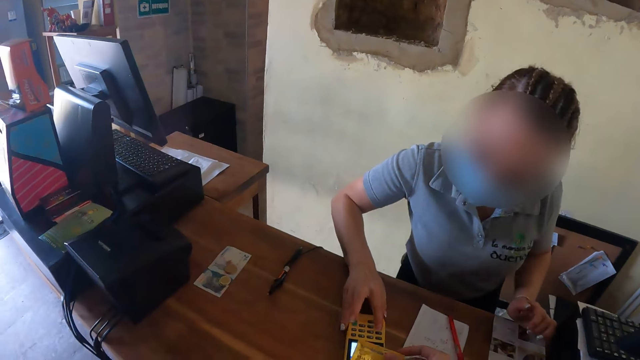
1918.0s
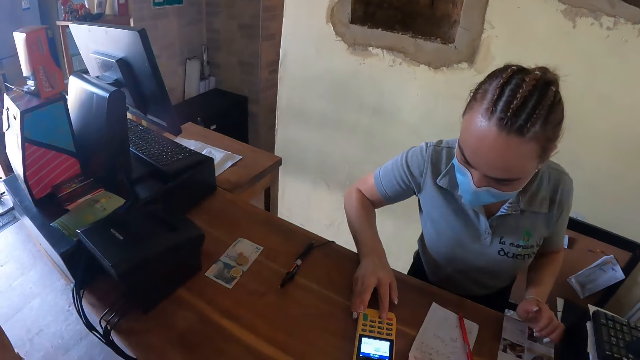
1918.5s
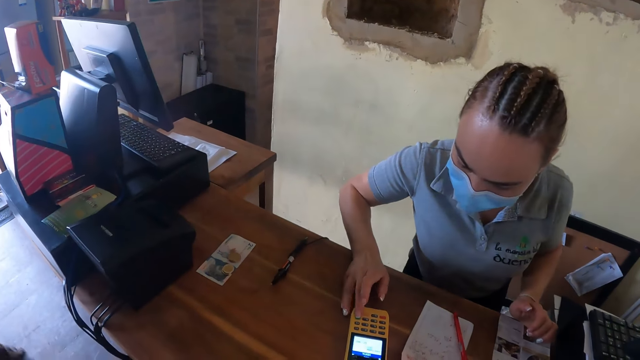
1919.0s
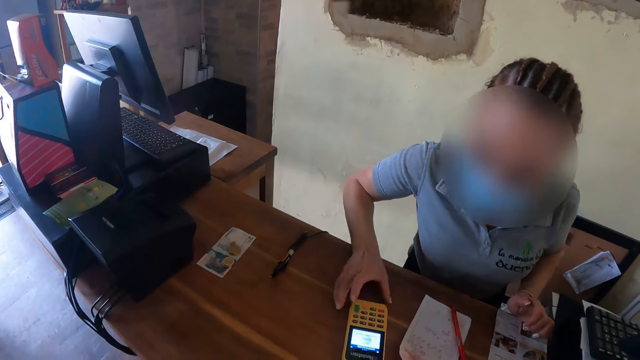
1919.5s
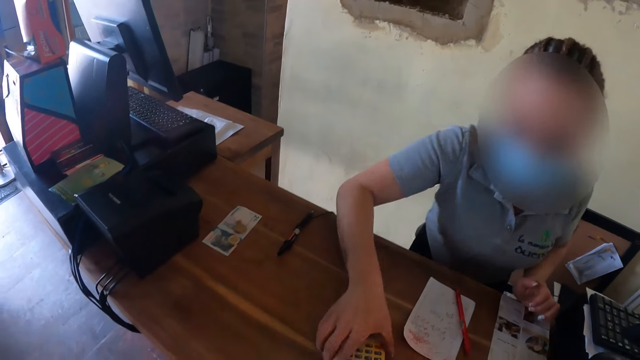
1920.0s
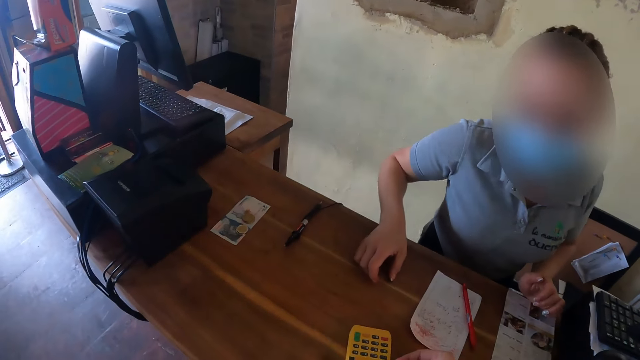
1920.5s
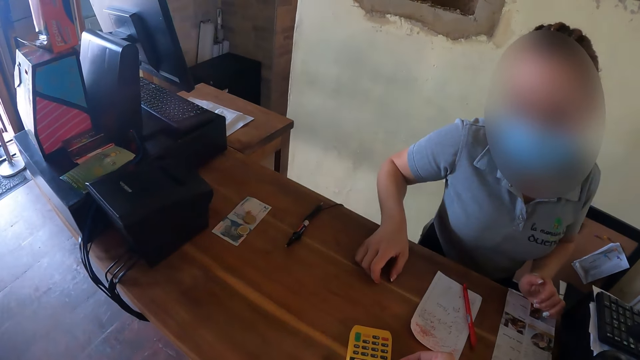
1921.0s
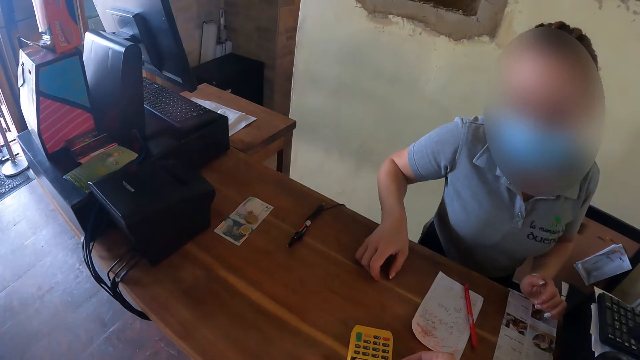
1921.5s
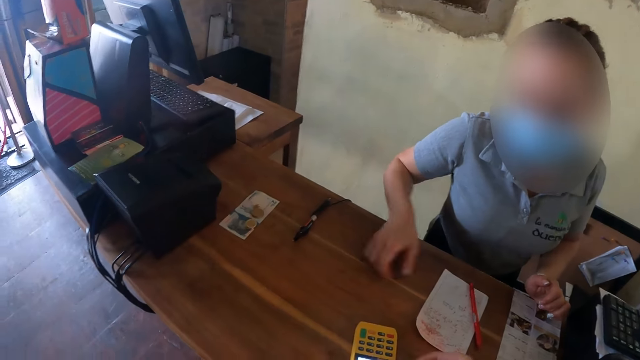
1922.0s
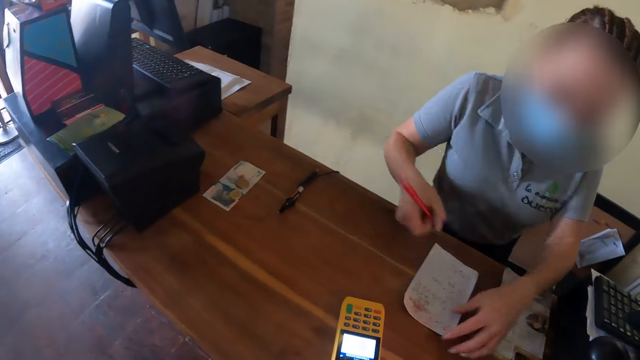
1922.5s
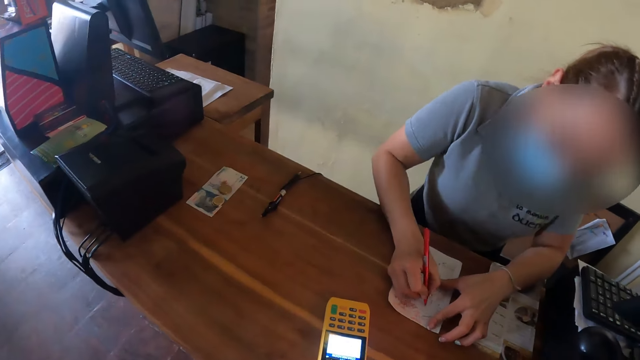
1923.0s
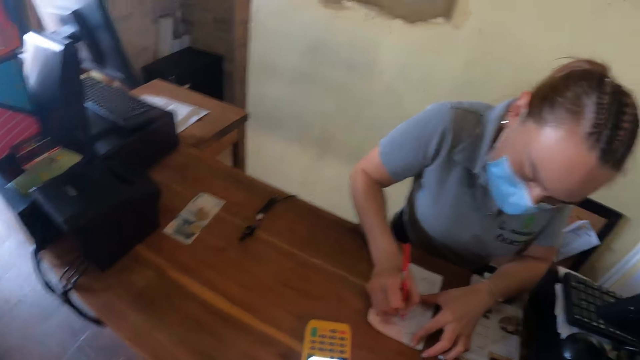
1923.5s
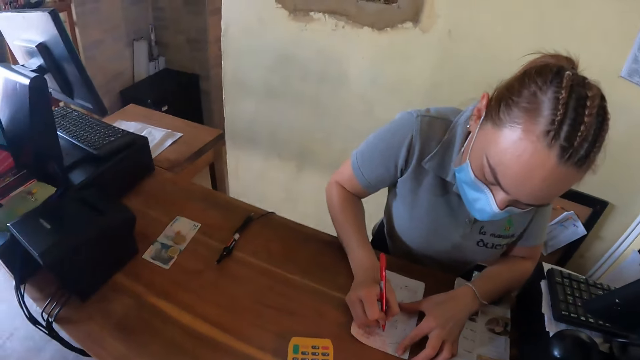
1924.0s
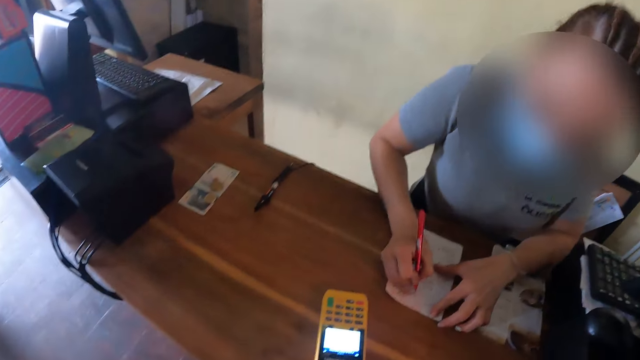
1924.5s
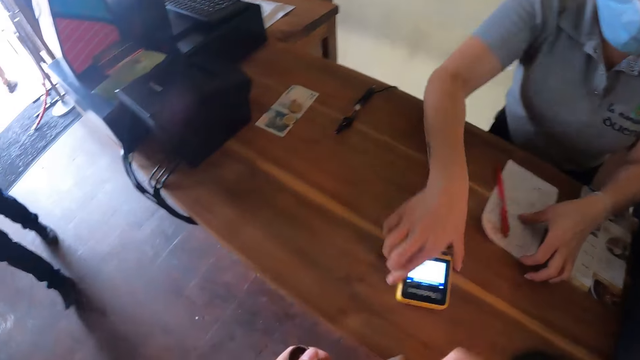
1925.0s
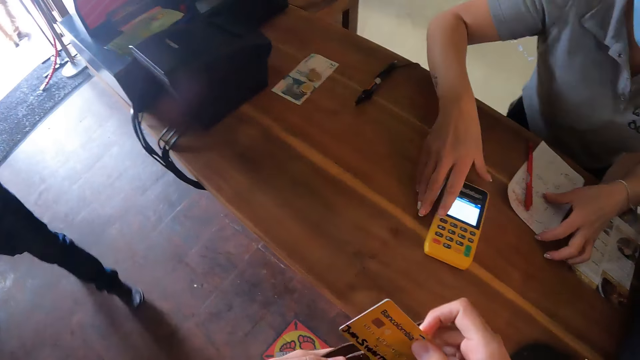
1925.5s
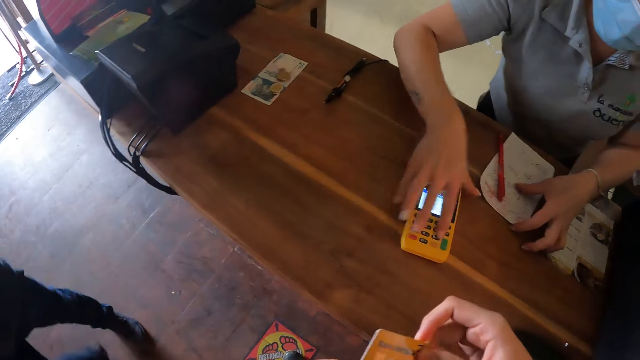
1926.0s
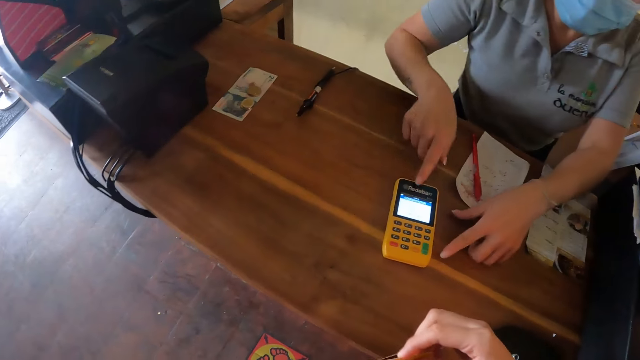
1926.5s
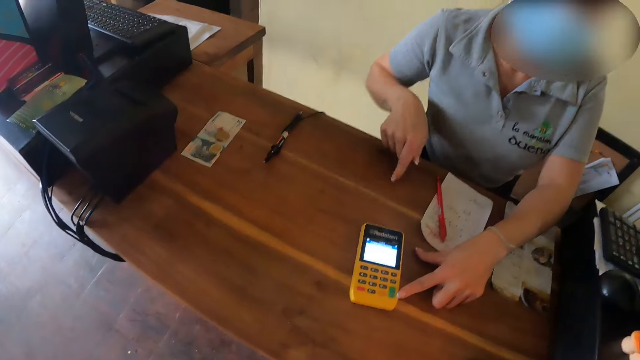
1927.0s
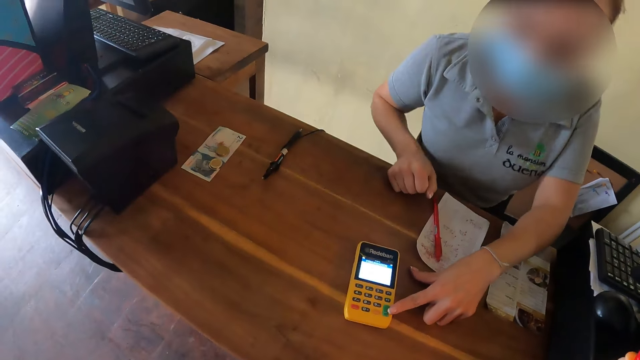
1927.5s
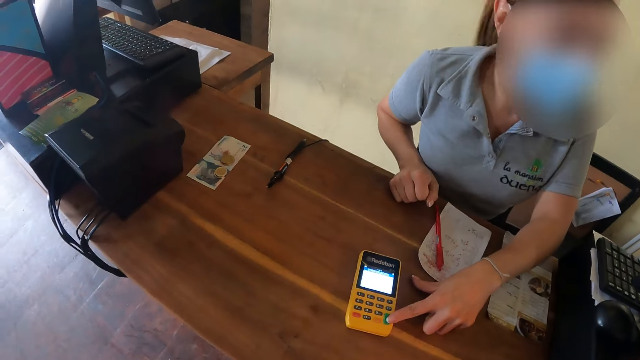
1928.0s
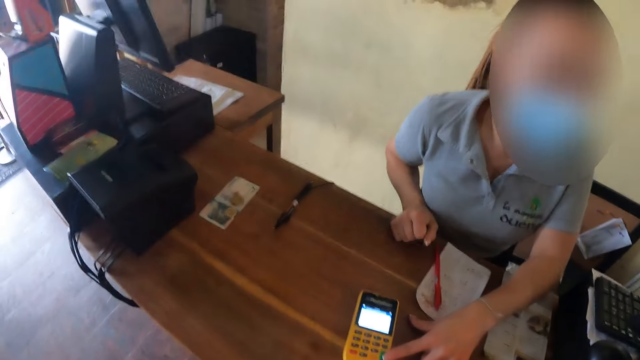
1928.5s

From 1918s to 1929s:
The cashier dials a credit card machine. The camera wearer swipes the card on the smart card reader. The cashier passes the credit card machine to the camera wearer. The cashier picks up a pen and writes on a paper. The camera wearer removes the credit card. The cashier turns the credit machine and holds the credit machine.

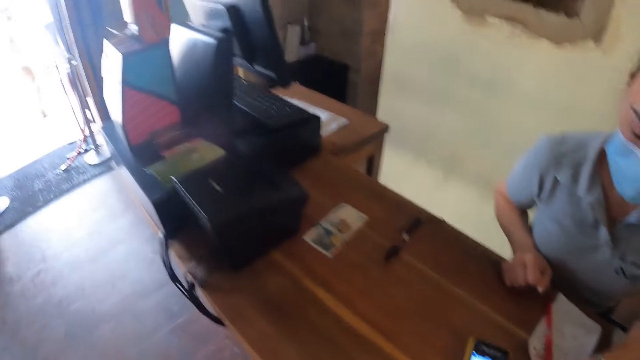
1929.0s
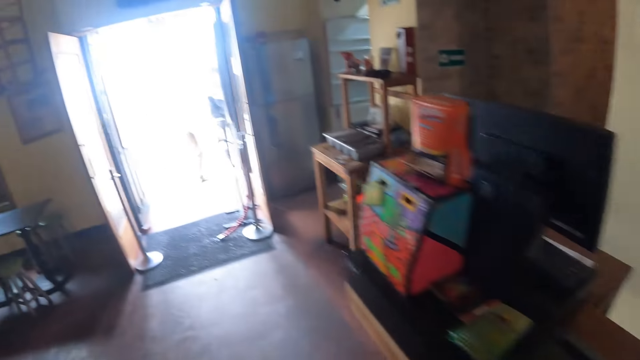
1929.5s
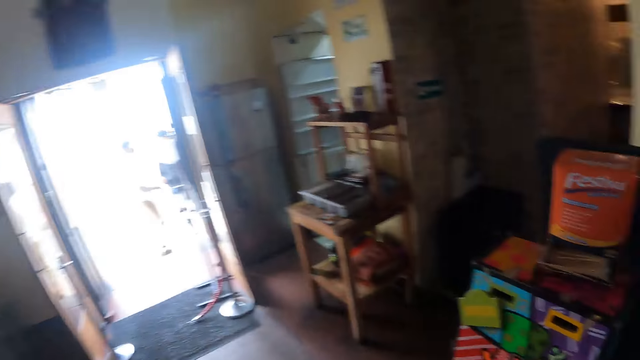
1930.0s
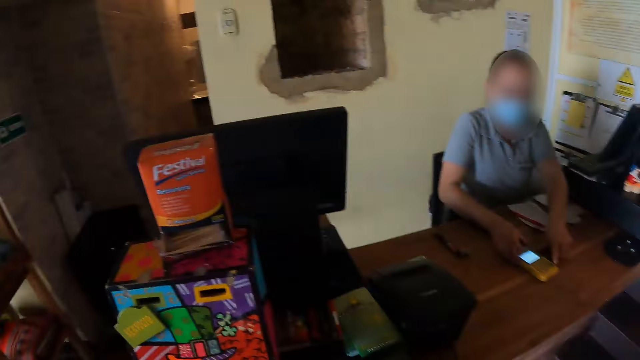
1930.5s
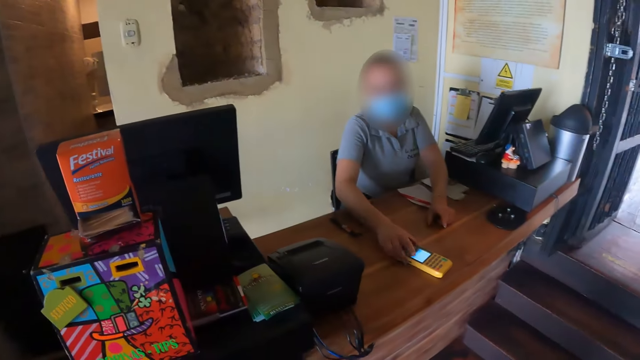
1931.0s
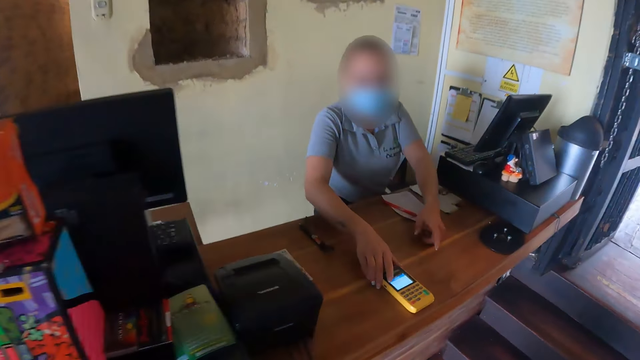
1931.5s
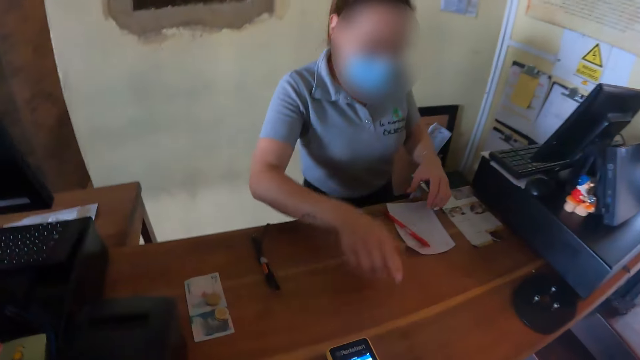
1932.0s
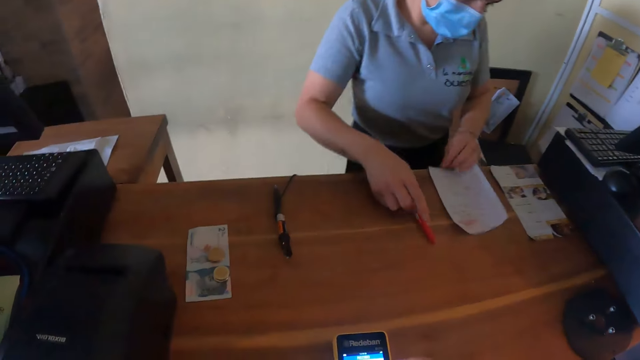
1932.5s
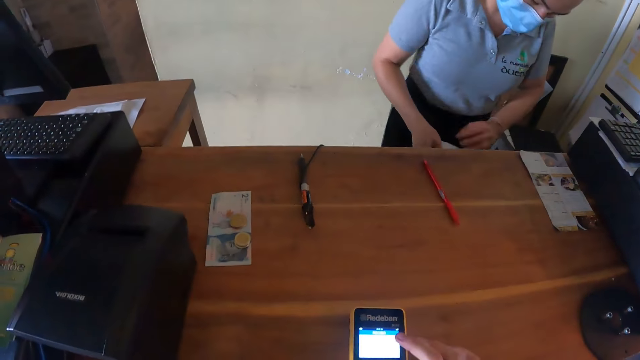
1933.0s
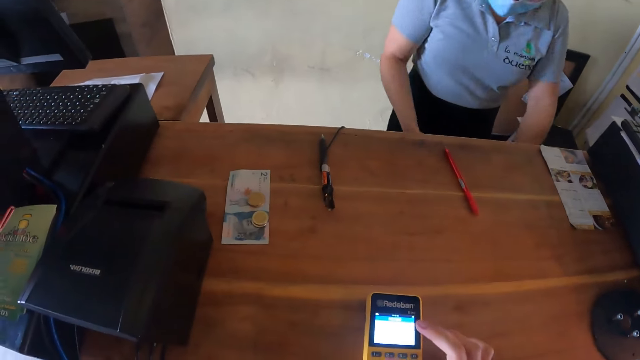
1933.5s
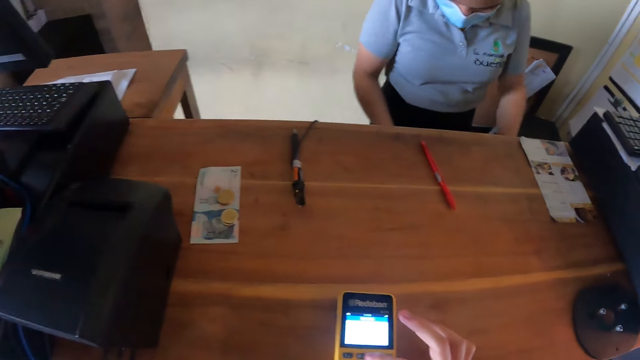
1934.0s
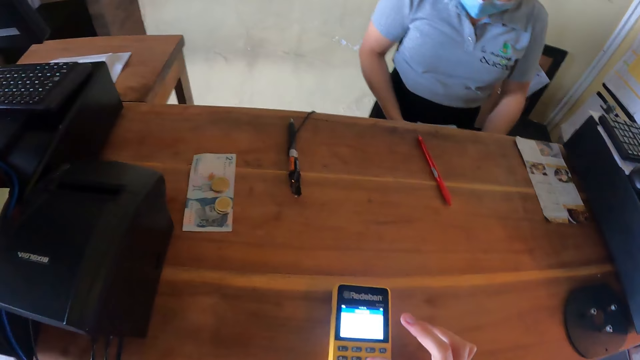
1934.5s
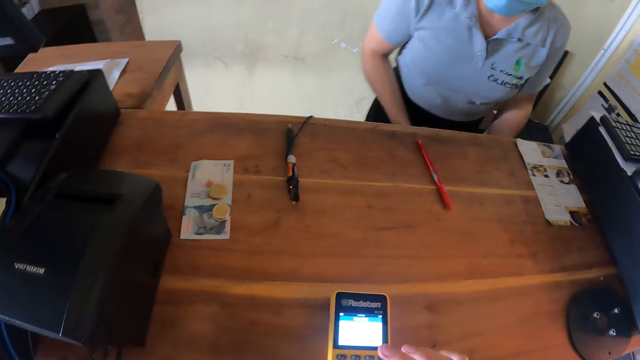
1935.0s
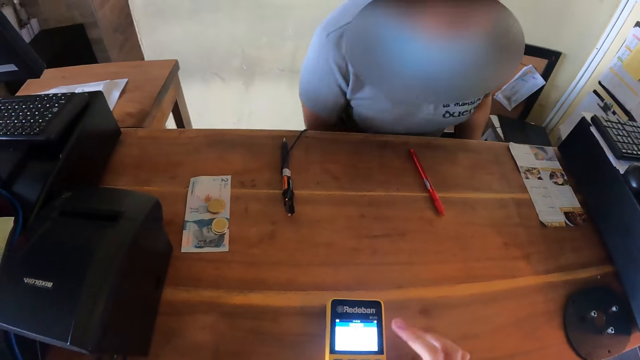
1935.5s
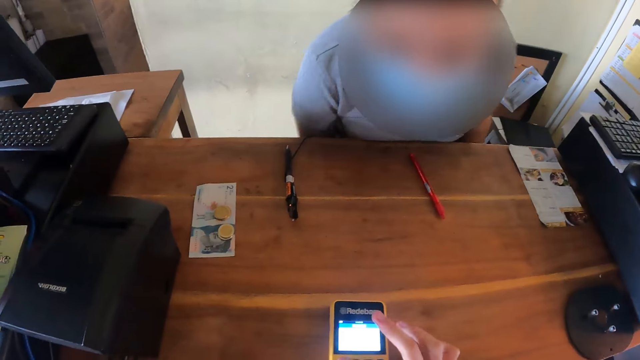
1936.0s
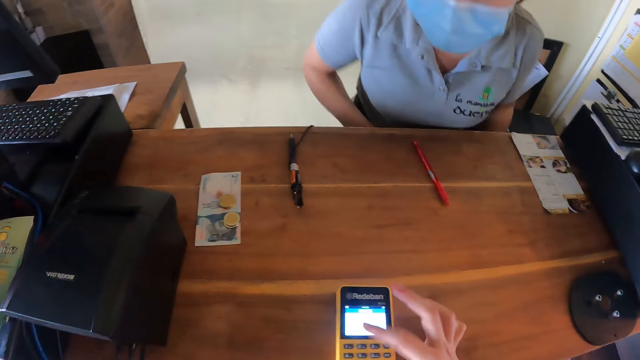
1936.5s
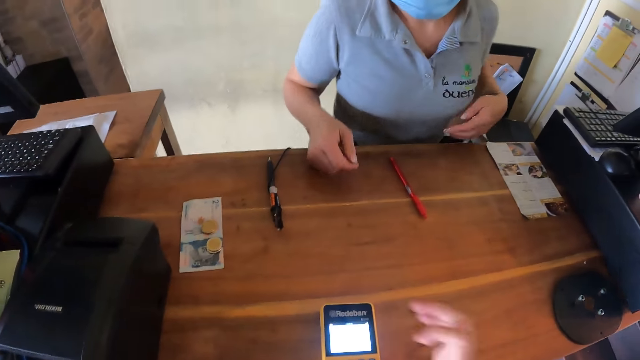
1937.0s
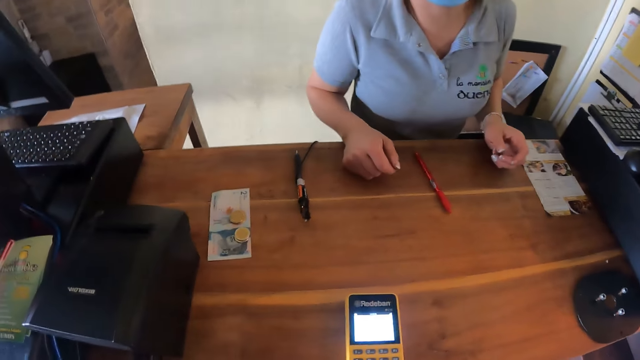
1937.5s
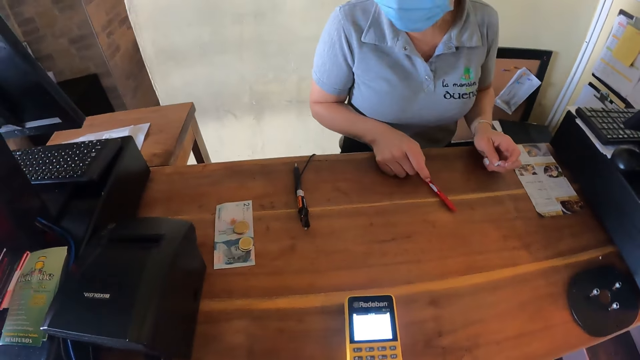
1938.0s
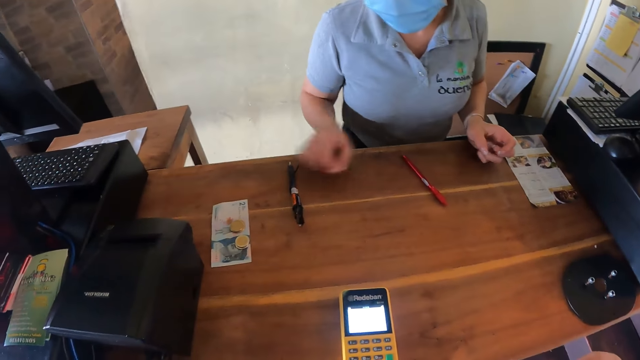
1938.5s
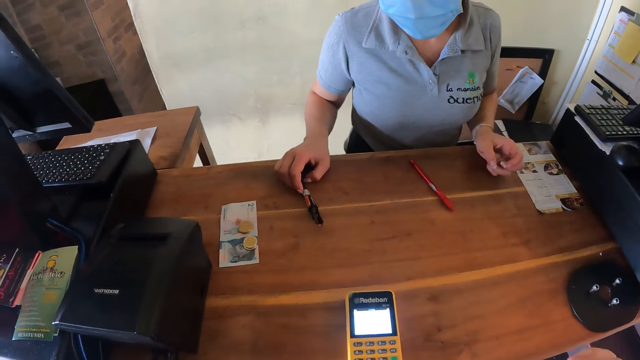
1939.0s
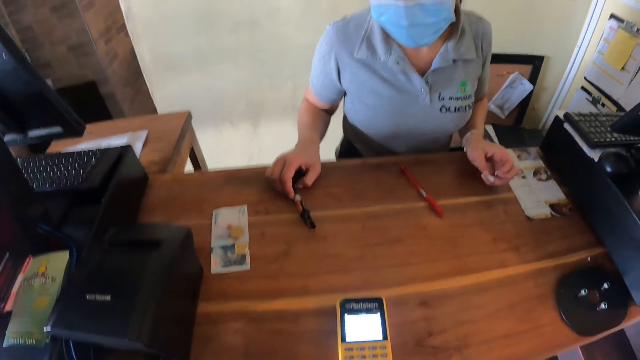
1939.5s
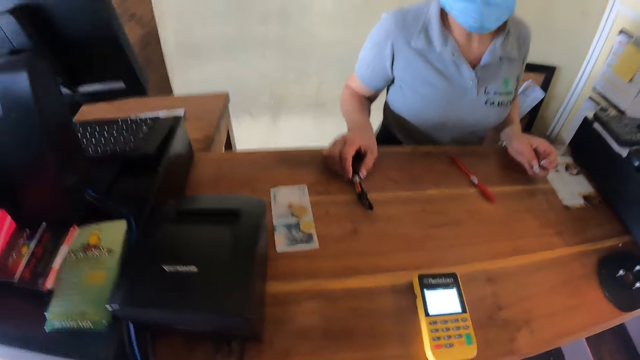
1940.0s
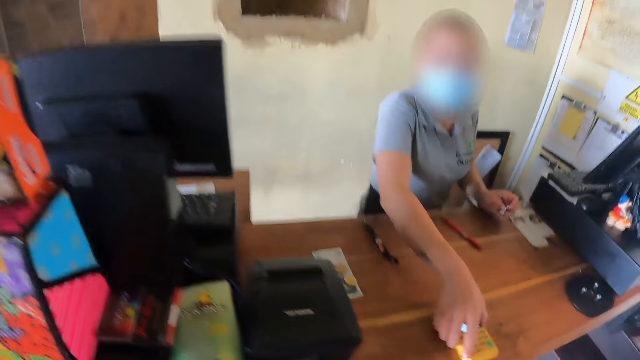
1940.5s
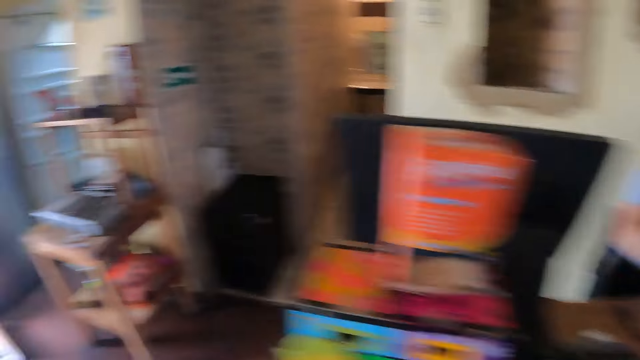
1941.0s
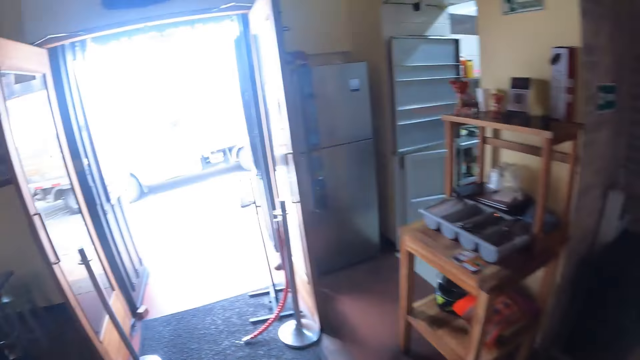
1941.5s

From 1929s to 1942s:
The camera wearer looks around at the entrance. They walk in the room and look around at the cashier. The cashier moves a pen on the table and picks up a piece of paper. The camera wearer presses the smart card reader machine. The cashier puts the piece of paper in the drawer. The camera wearer dials the credit machine. The cashier moves a red pen on the table, holds a black marker on the table, and picks up the credit machine. The camera wearer walks in the room.
